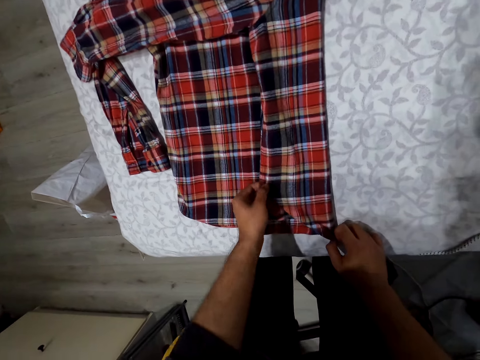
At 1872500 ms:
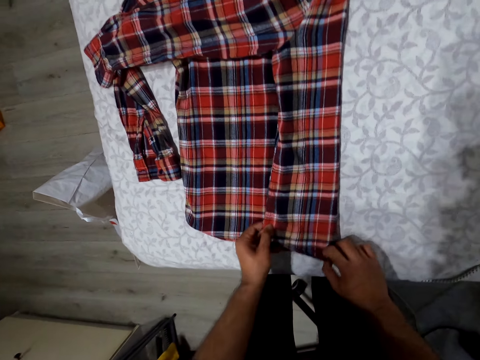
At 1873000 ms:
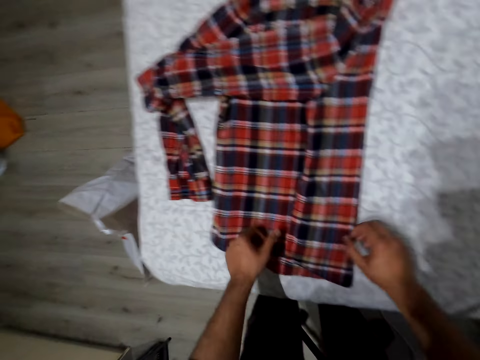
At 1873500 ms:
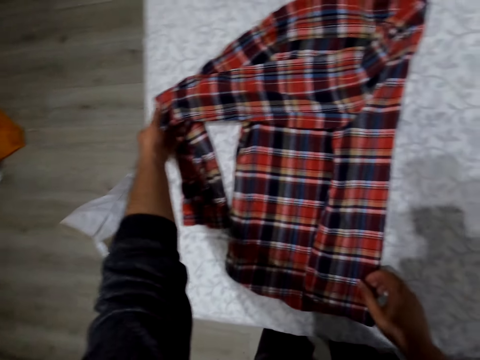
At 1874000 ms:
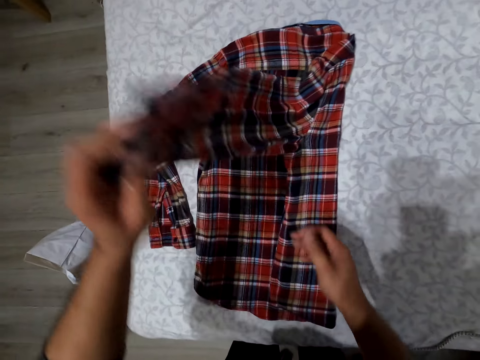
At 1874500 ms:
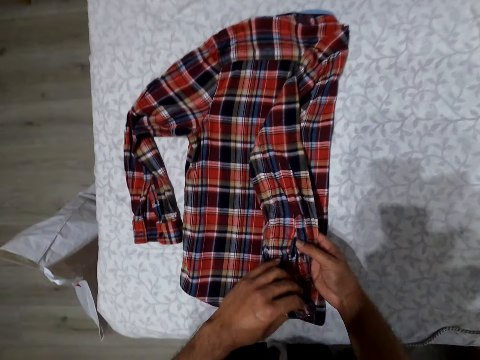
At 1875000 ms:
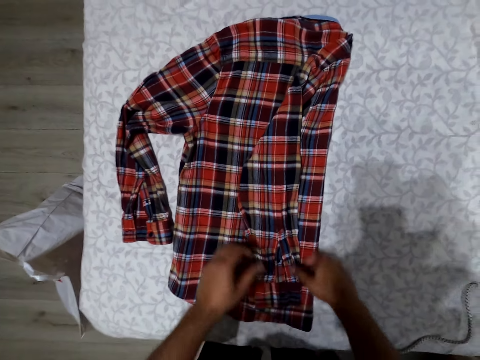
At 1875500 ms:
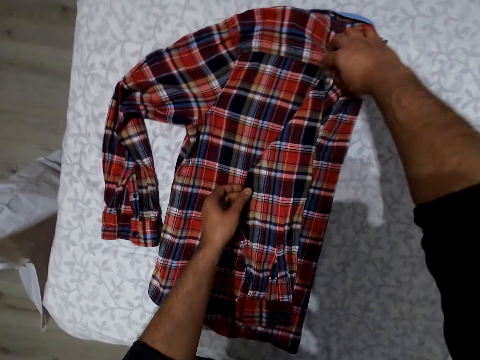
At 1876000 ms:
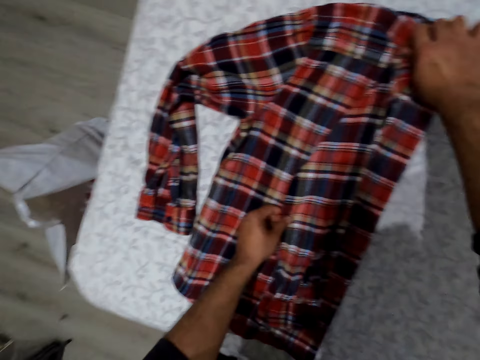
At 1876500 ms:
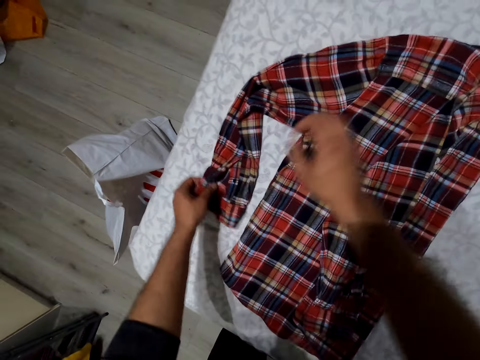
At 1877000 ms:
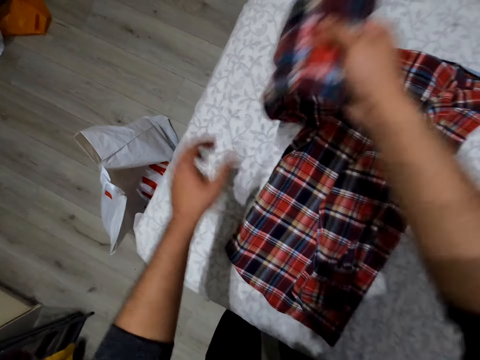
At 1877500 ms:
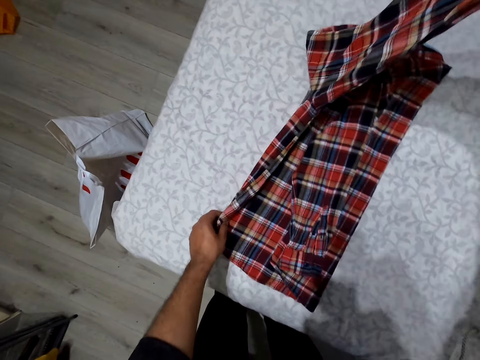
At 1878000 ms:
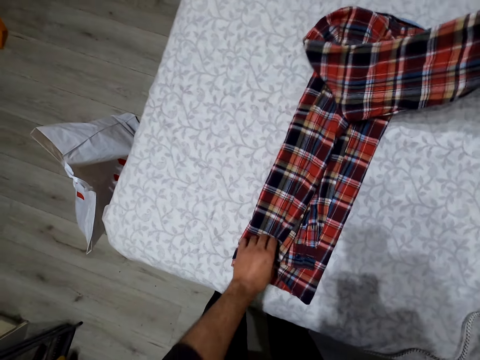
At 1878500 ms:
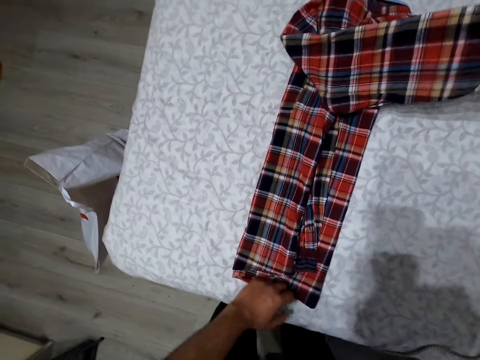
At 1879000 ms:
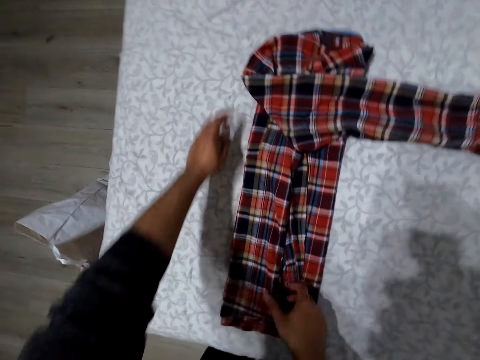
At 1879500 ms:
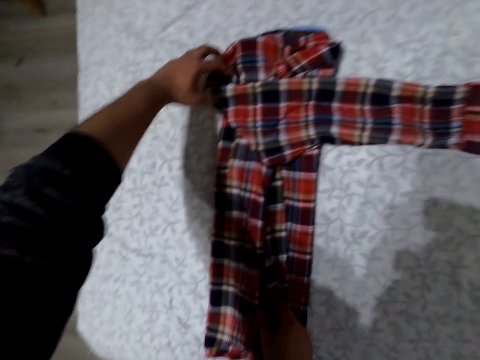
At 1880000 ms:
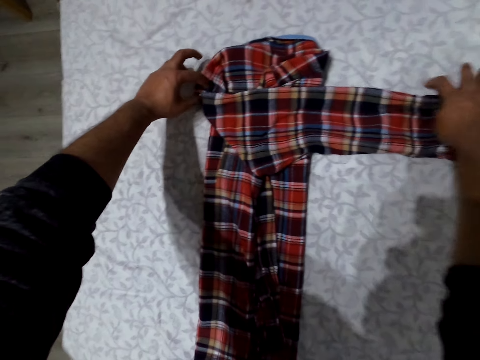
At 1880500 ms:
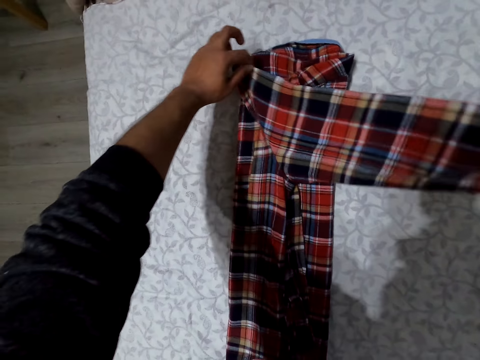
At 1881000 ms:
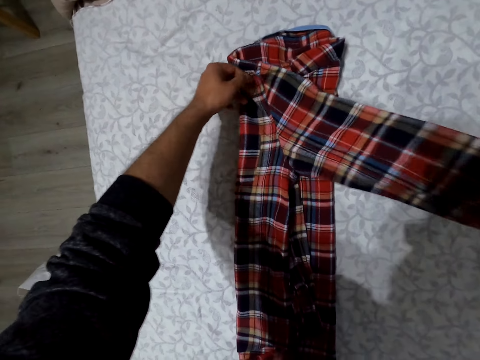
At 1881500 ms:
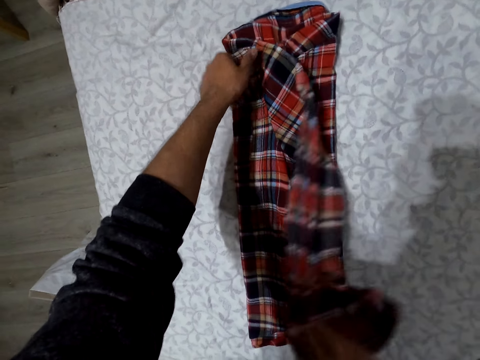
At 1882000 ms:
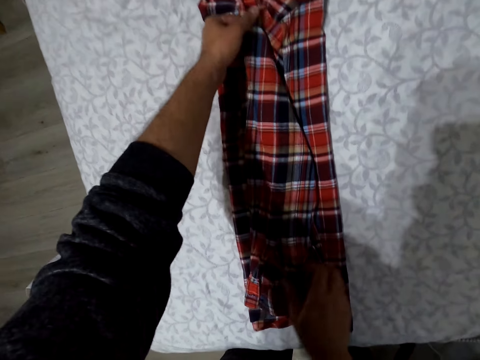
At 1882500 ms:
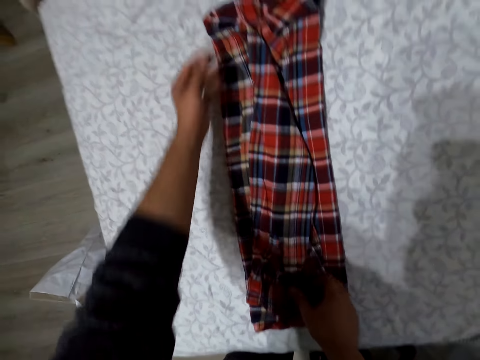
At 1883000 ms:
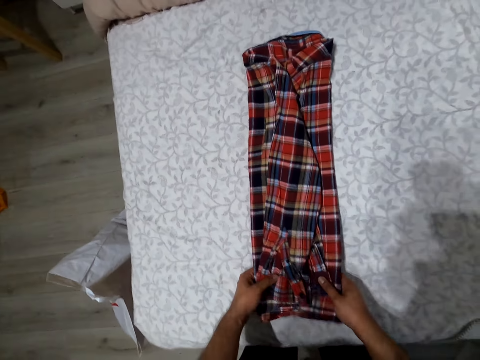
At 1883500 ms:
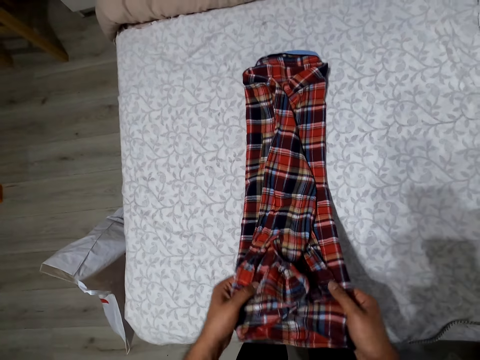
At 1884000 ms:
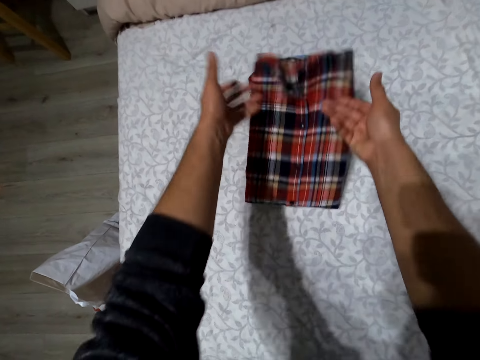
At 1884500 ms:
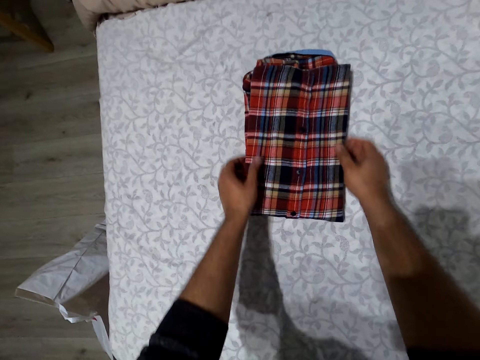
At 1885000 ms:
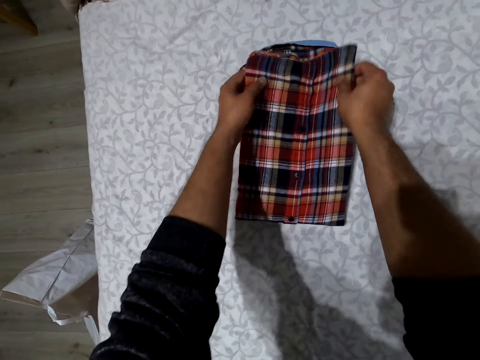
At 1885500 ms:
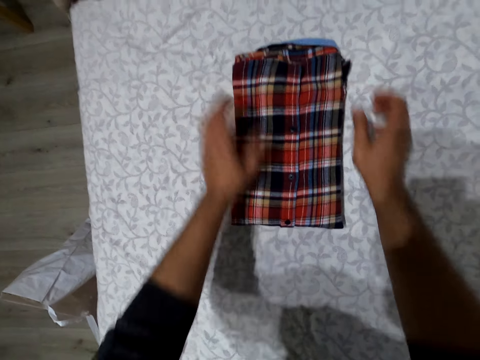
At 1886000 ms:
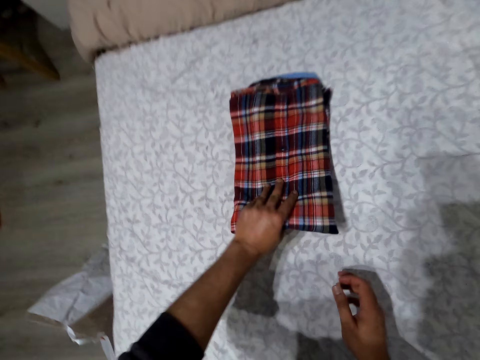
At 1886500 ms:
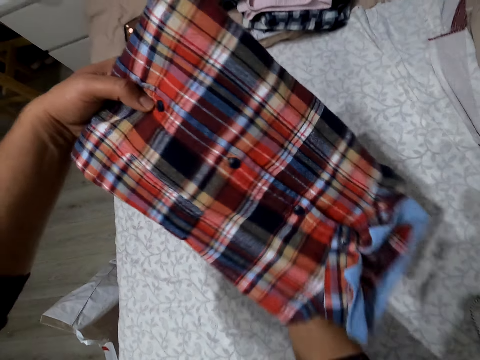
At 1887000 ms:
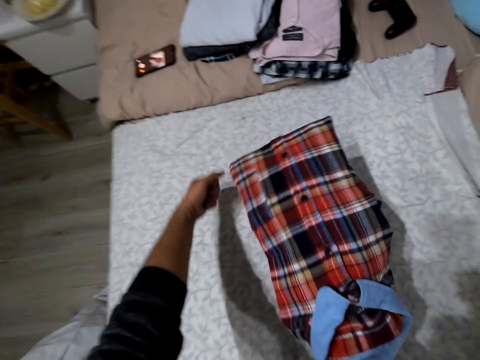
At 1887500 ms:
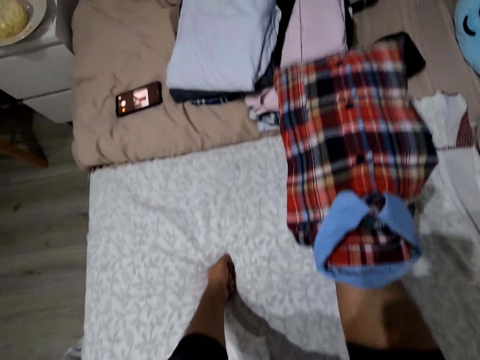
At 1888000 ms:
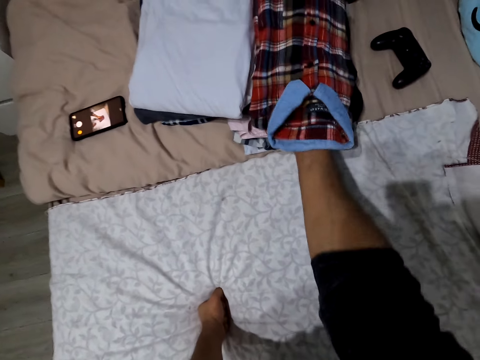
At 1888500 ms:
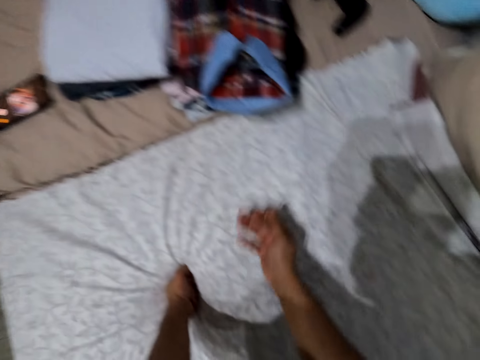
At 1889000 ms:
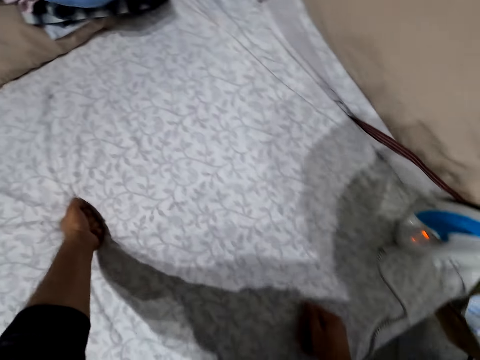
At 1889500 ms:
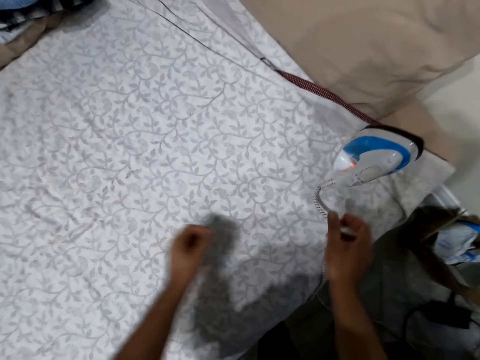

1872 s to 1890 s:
The camera wearer takes the shirt. They hold the shirt with the other hand. They drop the shirt. They straighten the shirt. They pick up the shirt, lift the shirt, hold the shirt, and fold the shirt. They straighten the shirt. They straighten the shirt again. They fold the shirt, move the shirt, fold the shirt, and align the shirt. They lift the shirt. They hold the shirt with the other hand. They rest their hand on the ironing board. They drop the shirt.
